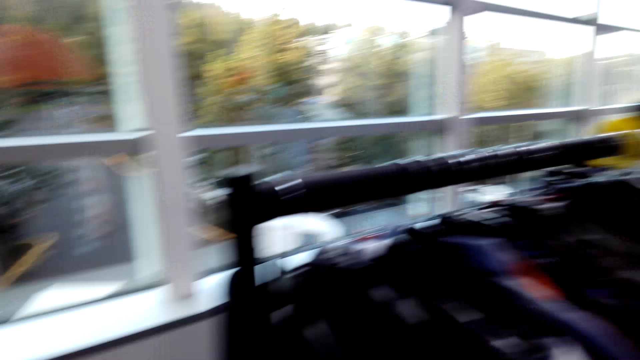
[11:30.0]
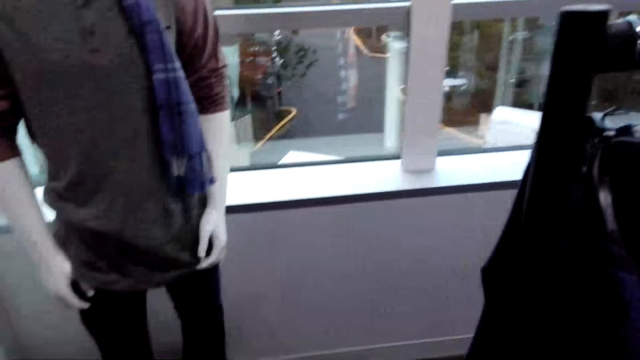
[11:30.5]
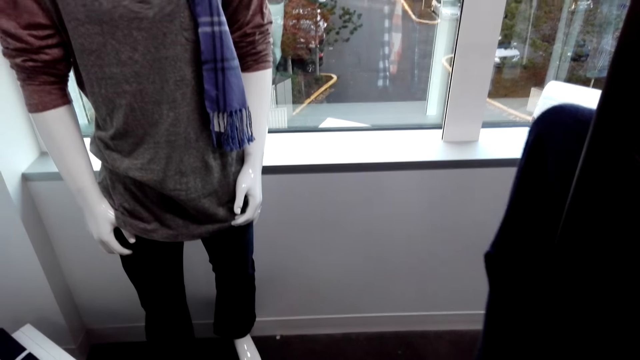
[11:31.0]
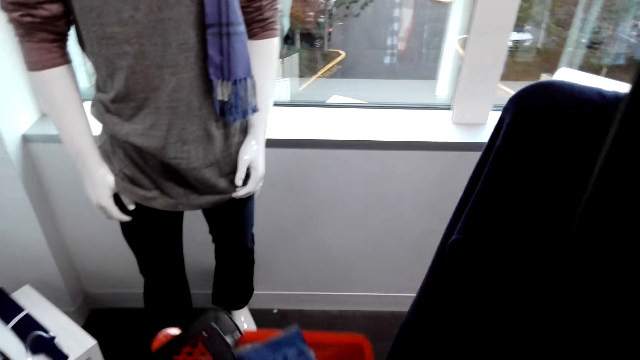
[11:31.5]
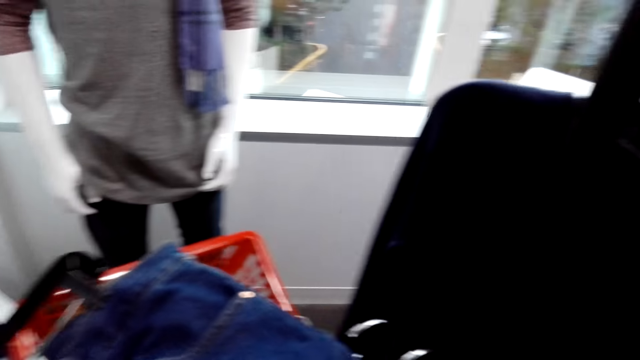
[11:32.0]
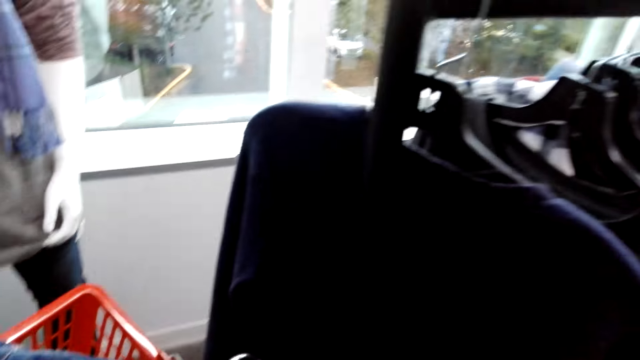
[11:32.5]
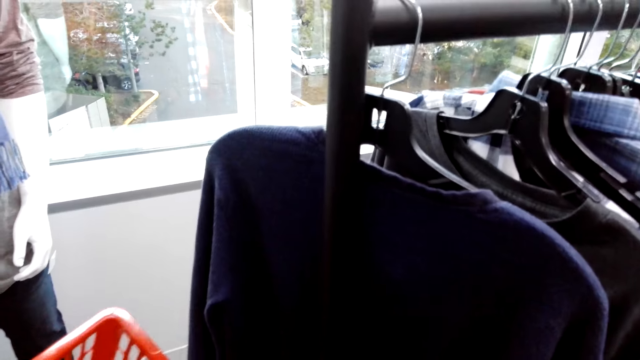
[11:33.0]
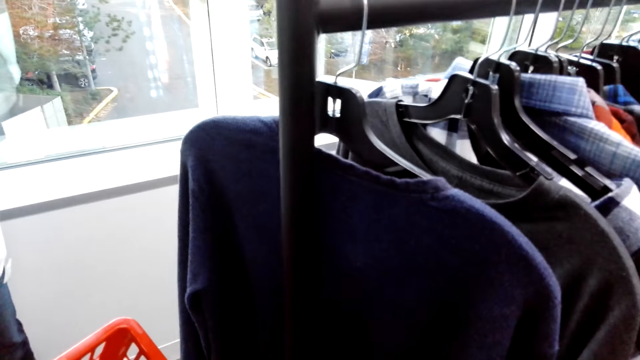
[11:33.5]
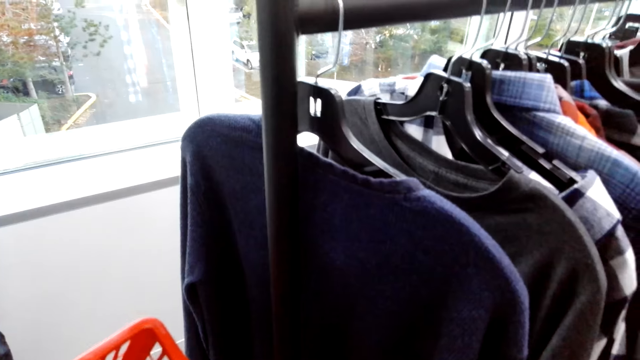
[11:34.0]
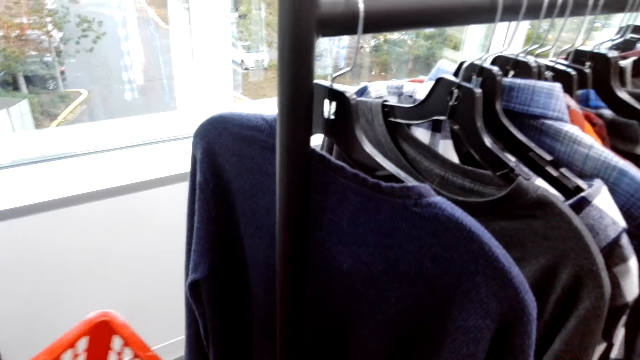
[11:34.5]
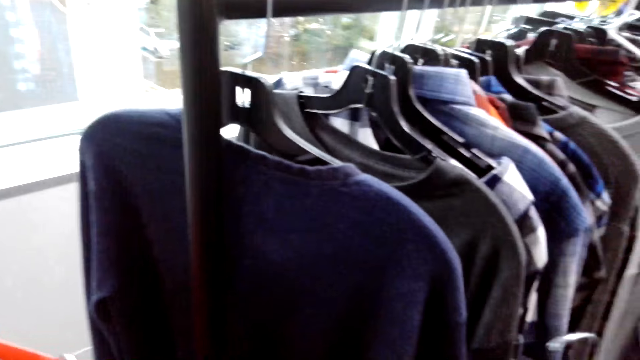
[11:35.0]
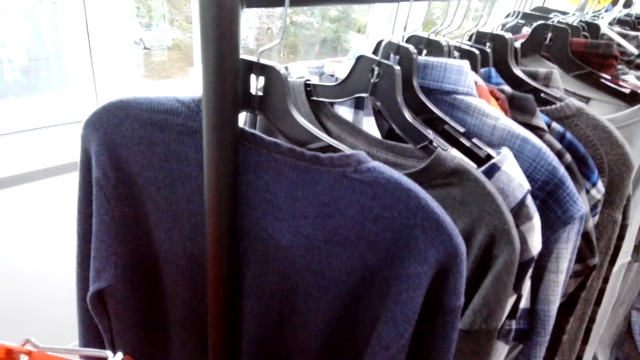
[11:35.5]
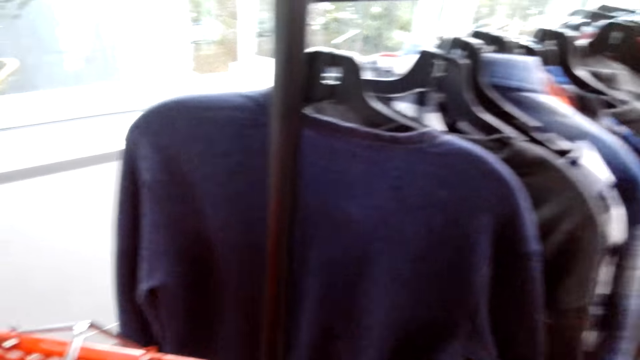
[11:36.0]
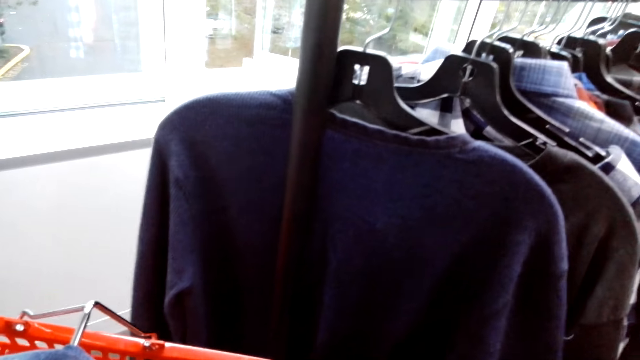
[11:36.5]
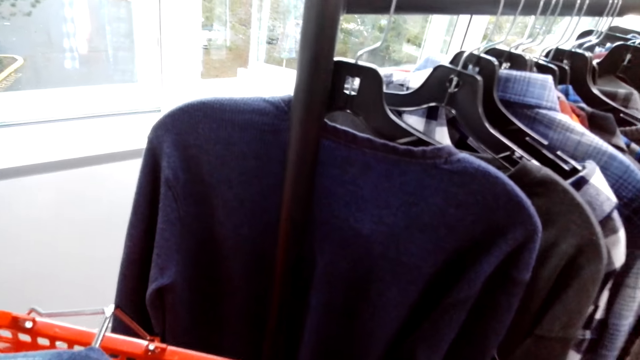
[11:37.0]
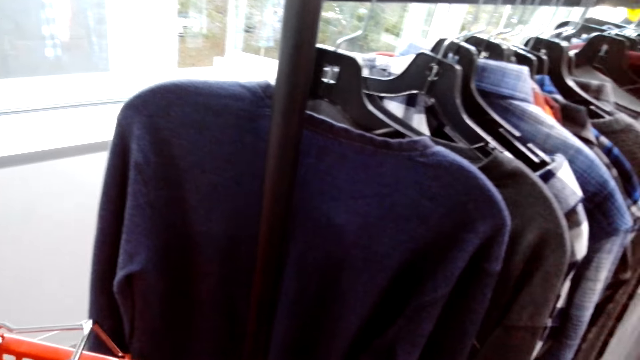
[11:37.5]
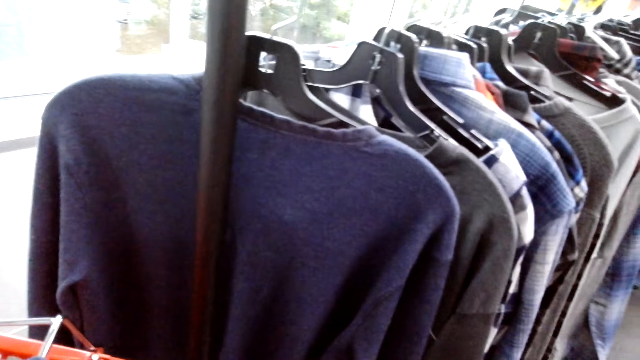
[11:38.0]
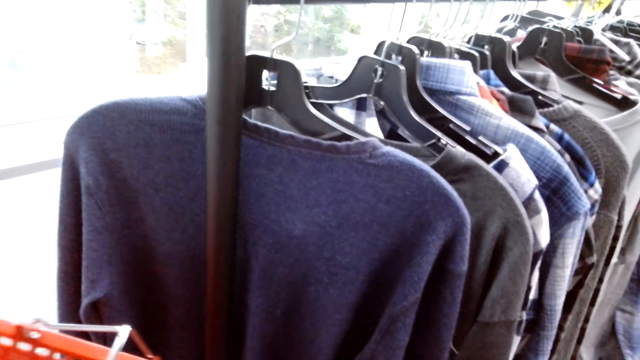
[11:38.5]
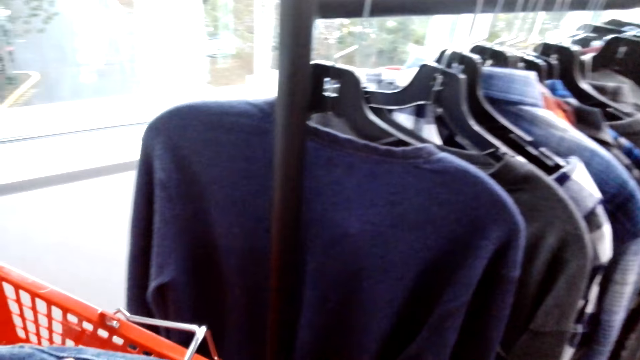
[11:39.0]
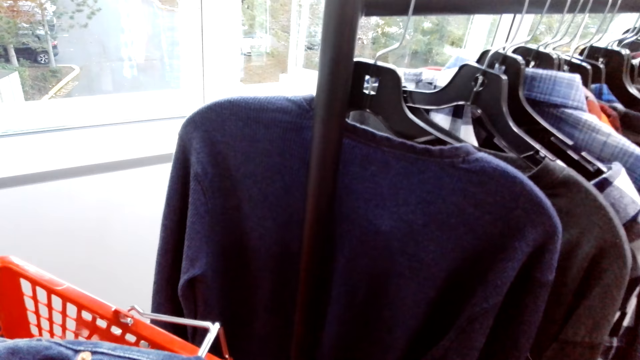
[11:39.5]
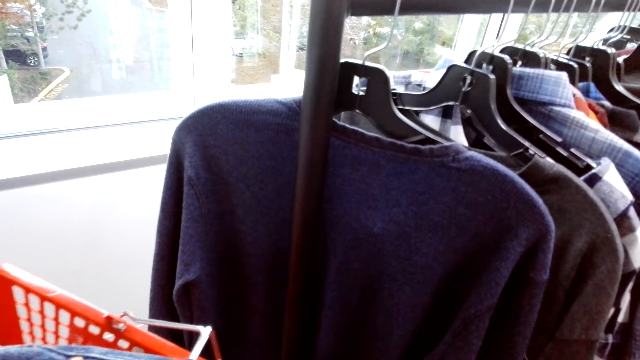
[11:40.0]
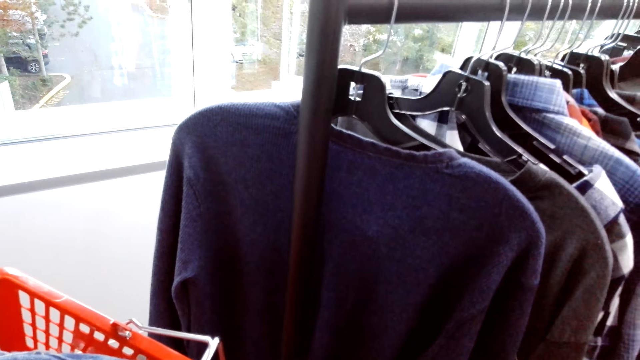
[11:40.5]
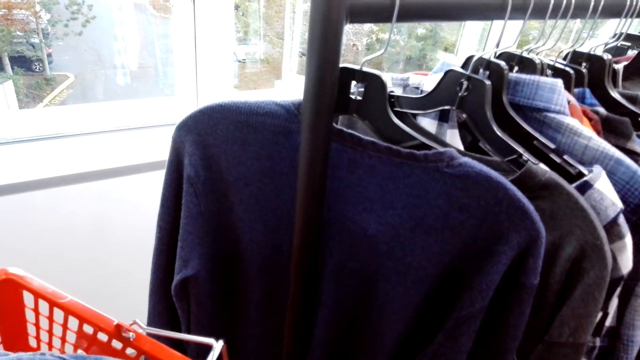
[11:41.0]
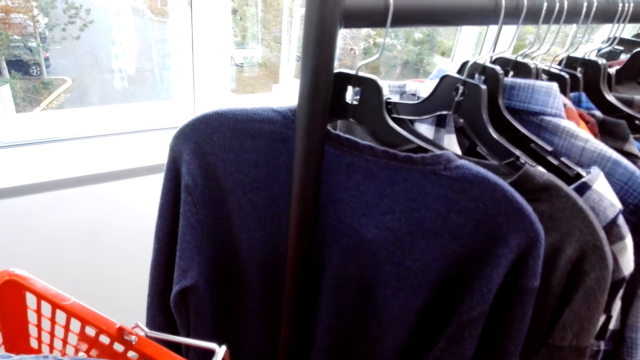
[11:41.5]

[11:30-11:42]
The camera wearer lifts a shopping basket.

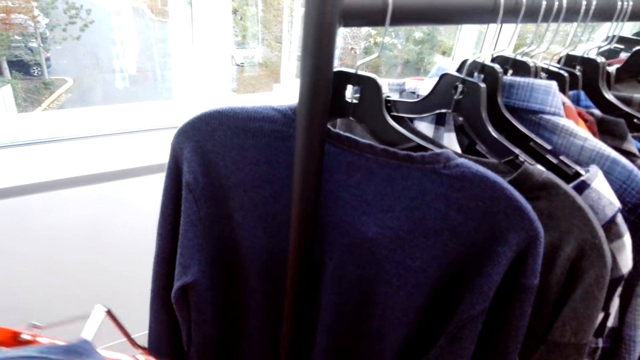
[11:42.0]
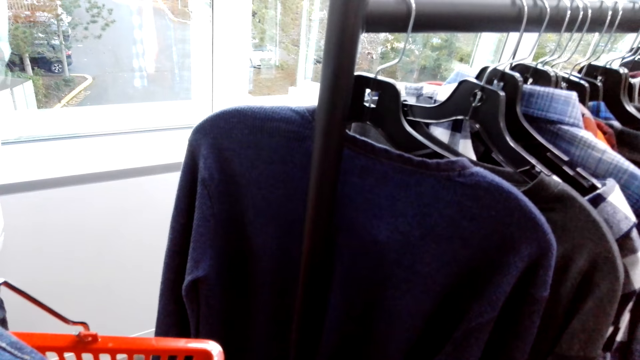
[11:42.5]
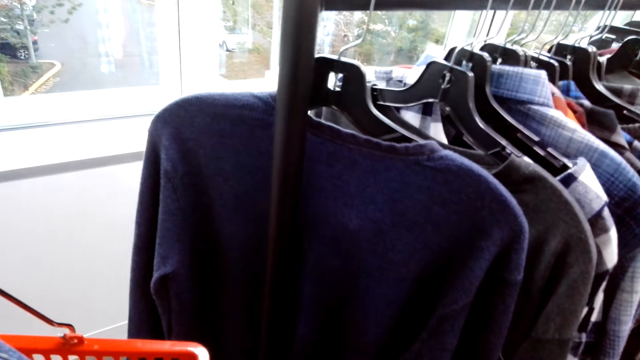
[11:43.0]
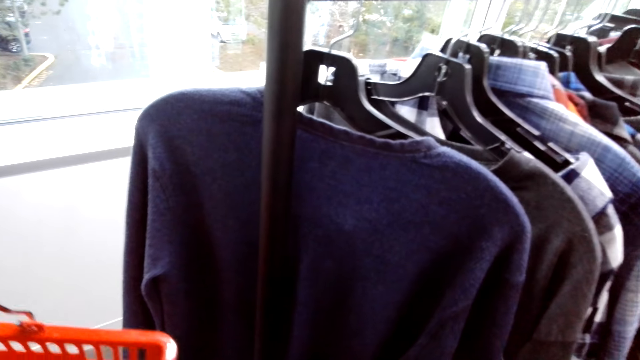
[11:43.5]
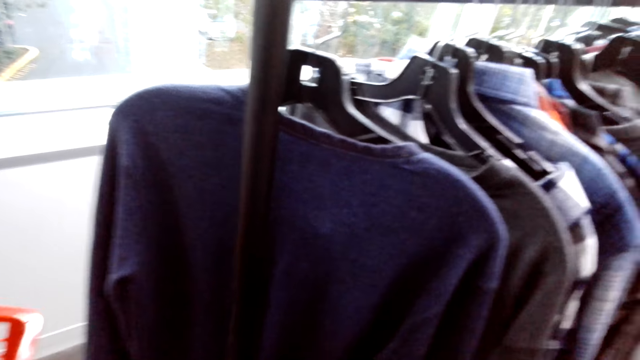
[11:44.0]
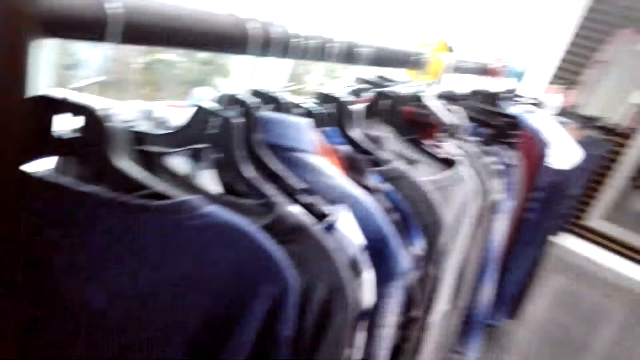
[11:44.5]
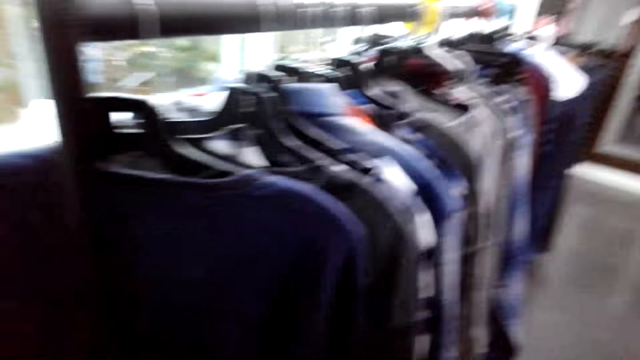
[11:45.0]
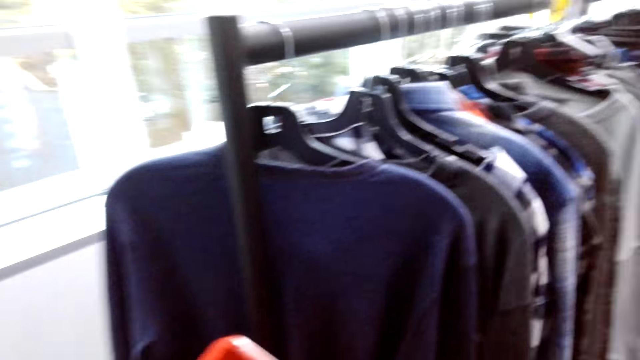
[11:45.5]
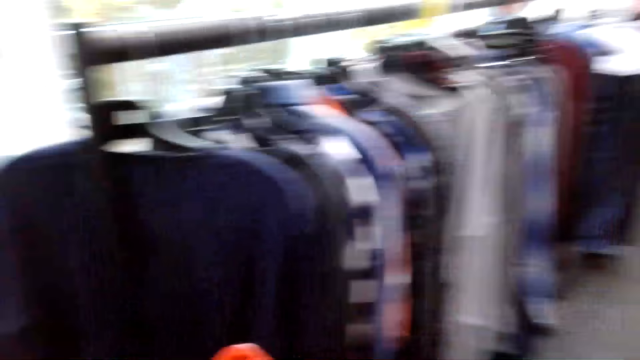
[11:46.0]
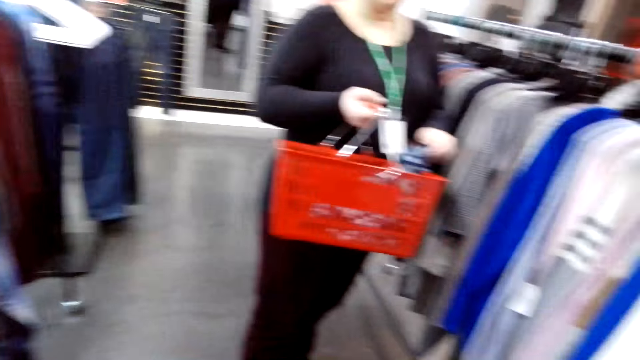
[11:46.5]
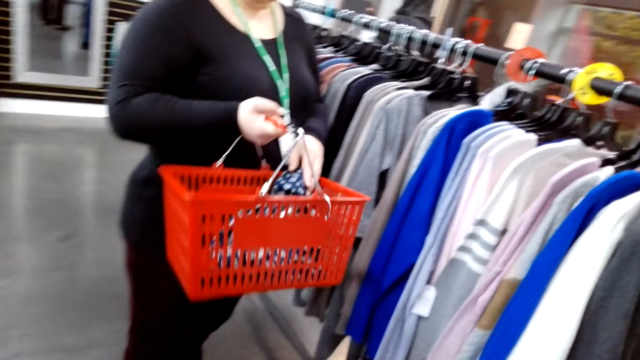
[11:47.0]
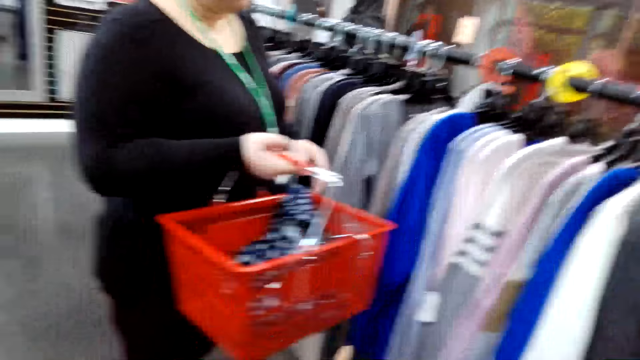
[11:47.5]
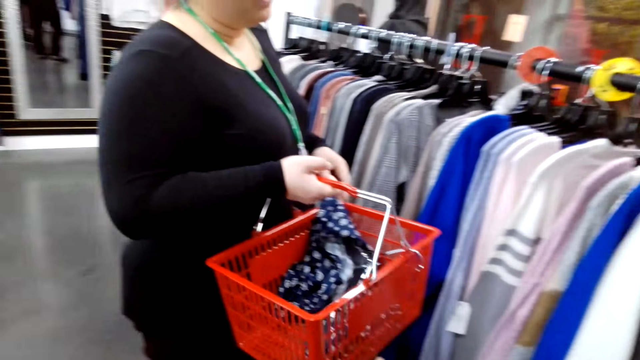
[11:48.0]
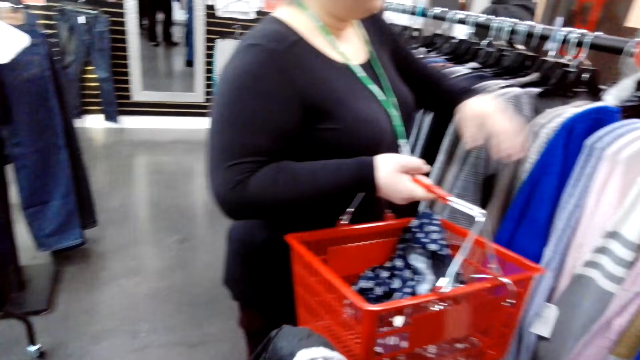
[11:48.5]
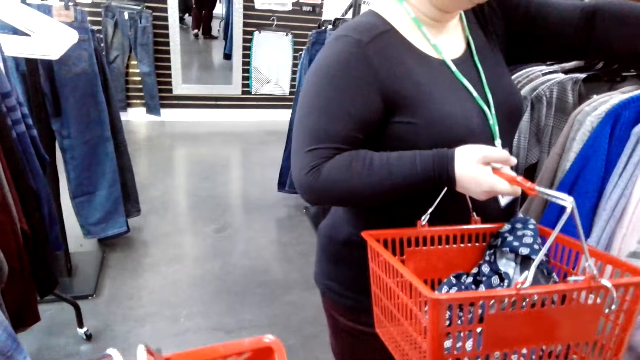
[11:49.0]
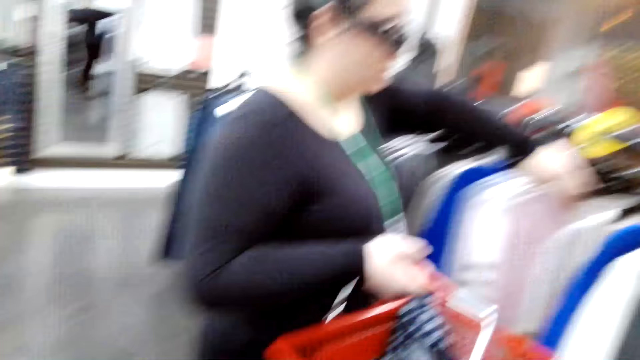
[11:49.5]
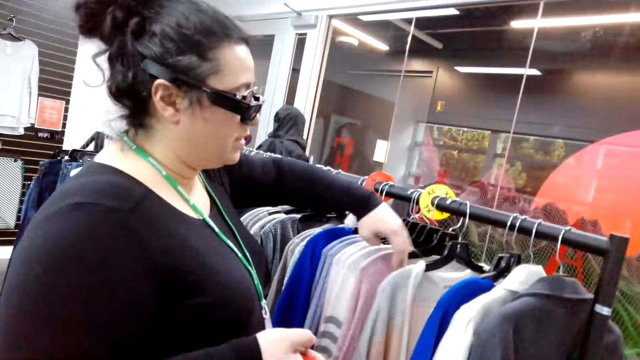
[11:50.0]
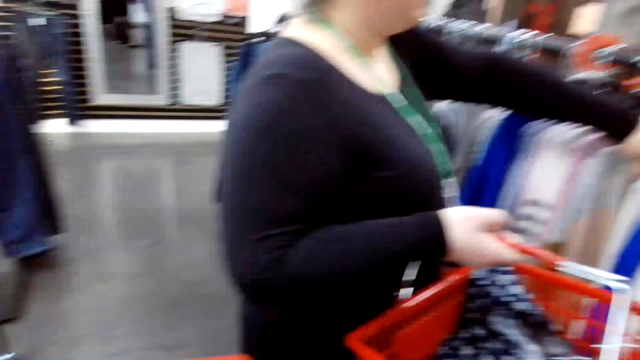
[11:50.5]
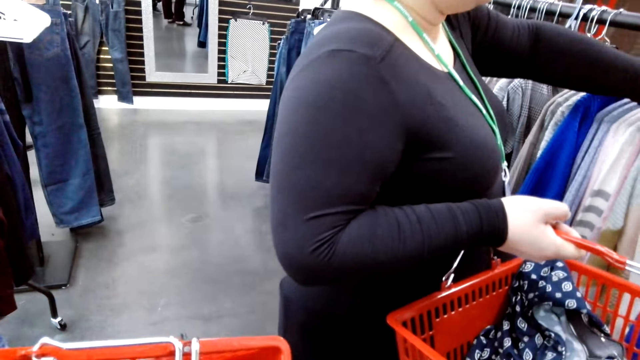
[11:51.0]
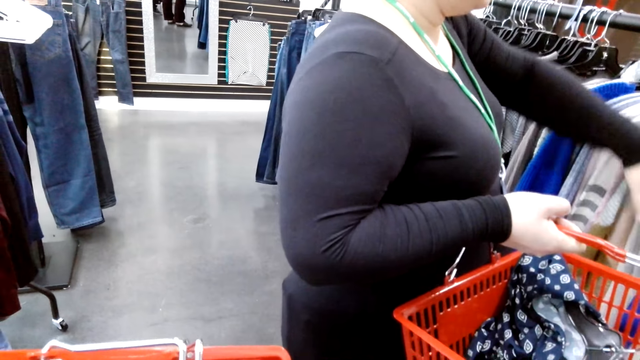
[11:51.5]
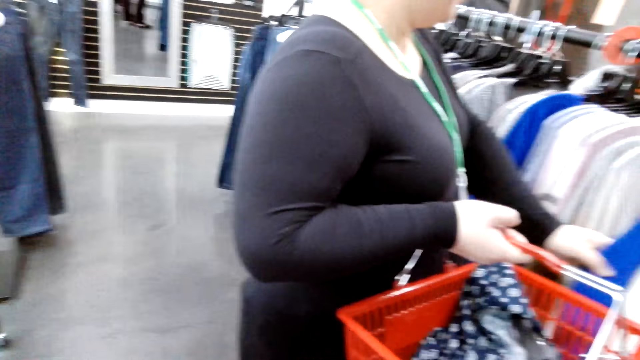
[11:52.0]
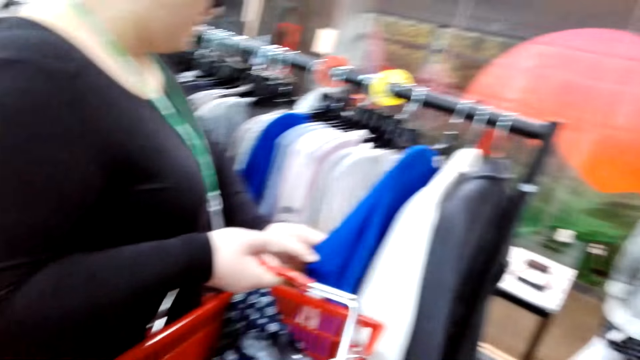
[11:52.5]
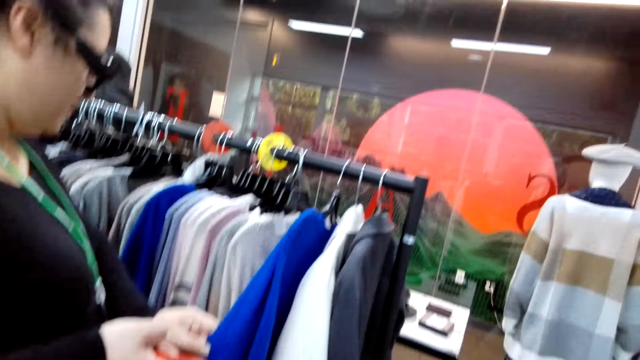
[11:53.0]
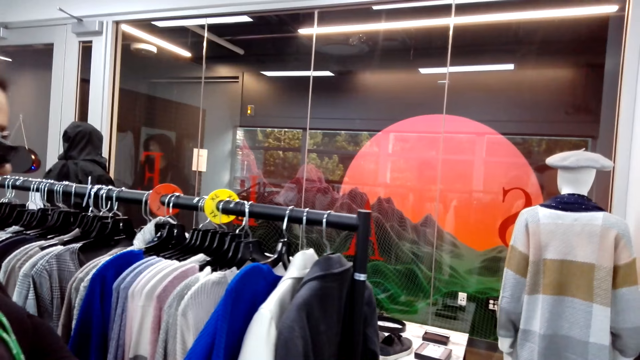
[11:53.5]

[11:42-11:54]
The camera wearer walks around the supermarket. A lady holds a shopping basket. The lady pushes a hanged sweater. The camera wearer looks around the supermarket. The lady touches the hanged sweater.
